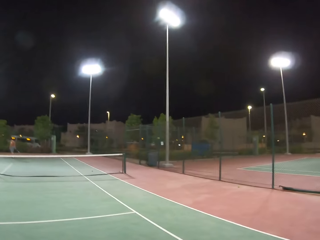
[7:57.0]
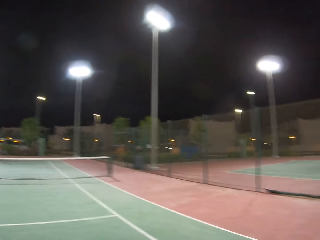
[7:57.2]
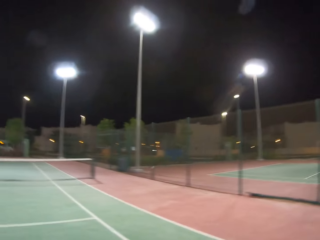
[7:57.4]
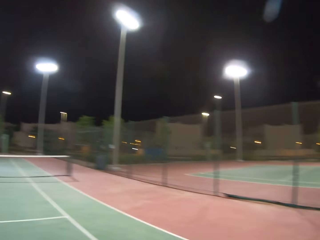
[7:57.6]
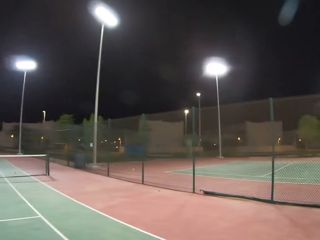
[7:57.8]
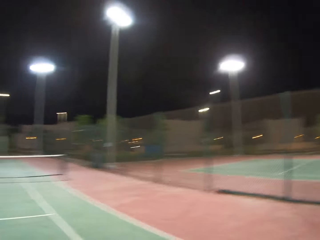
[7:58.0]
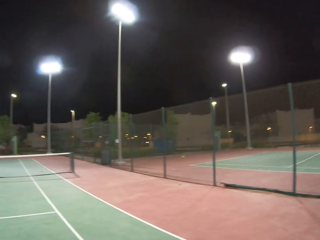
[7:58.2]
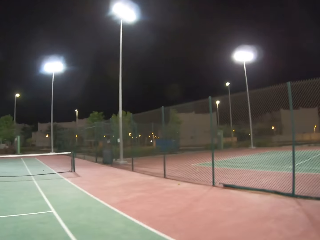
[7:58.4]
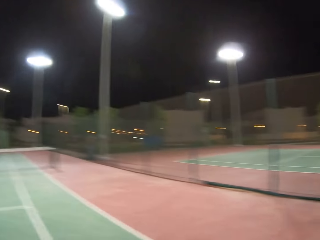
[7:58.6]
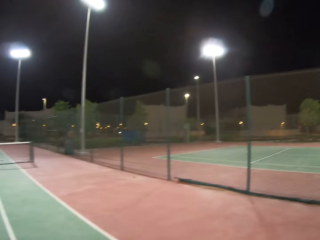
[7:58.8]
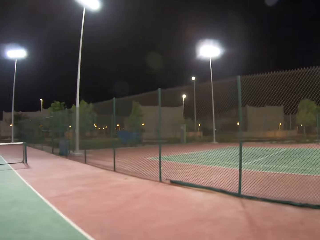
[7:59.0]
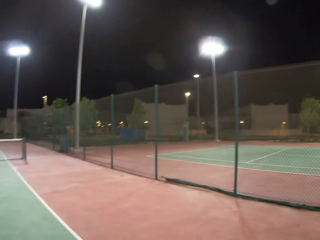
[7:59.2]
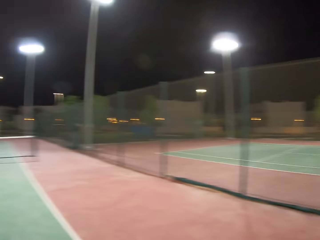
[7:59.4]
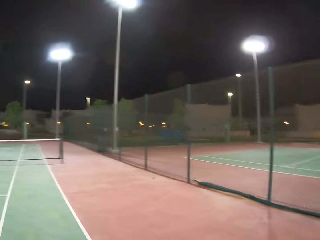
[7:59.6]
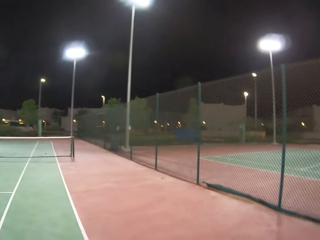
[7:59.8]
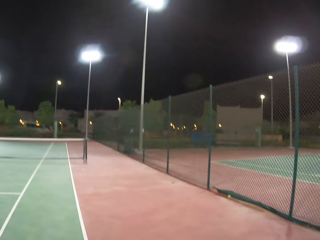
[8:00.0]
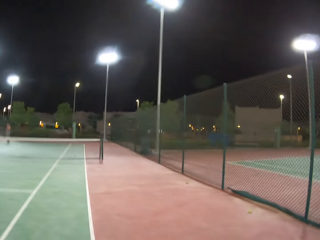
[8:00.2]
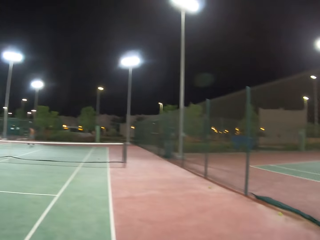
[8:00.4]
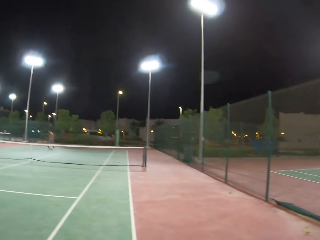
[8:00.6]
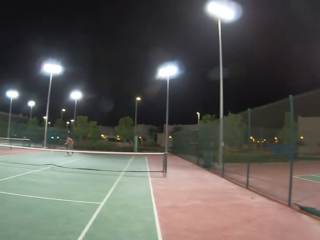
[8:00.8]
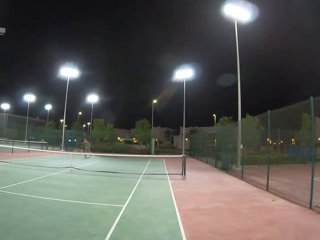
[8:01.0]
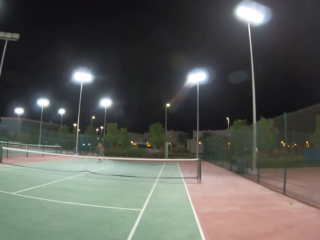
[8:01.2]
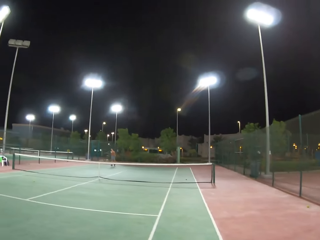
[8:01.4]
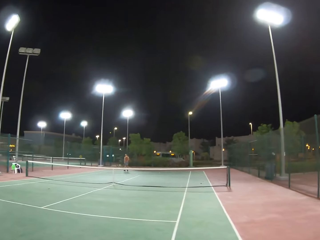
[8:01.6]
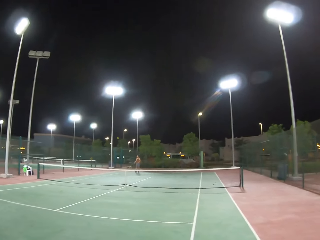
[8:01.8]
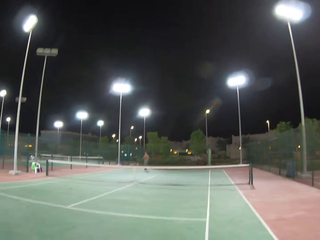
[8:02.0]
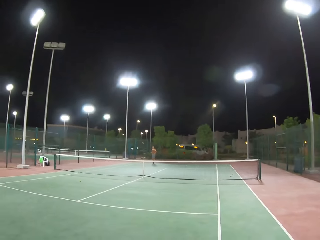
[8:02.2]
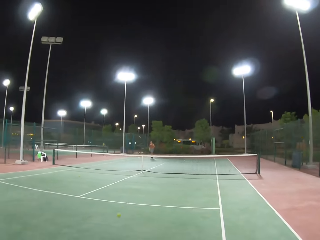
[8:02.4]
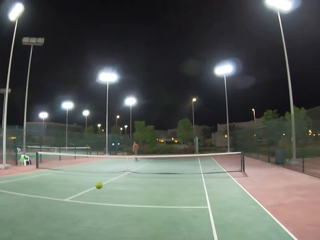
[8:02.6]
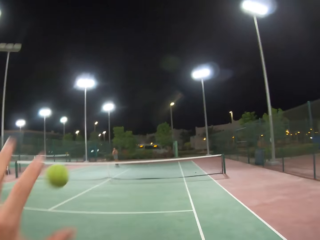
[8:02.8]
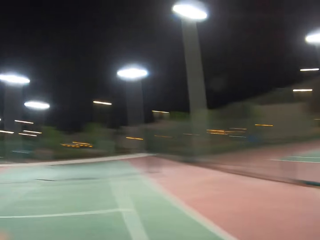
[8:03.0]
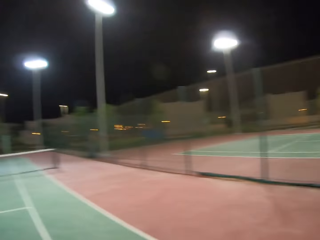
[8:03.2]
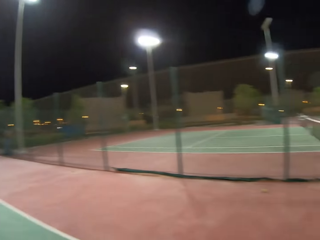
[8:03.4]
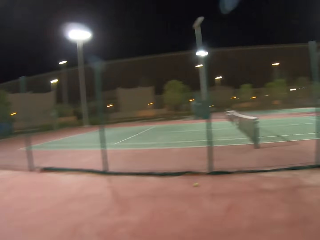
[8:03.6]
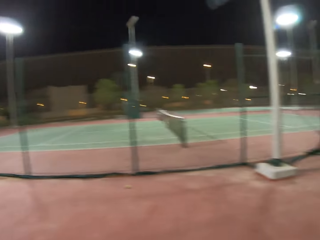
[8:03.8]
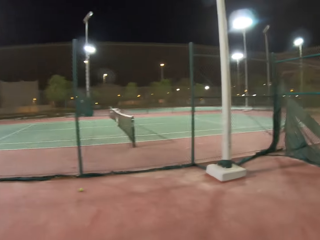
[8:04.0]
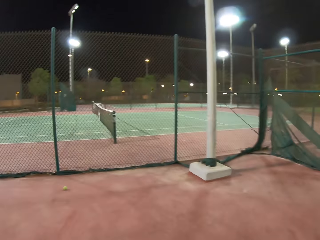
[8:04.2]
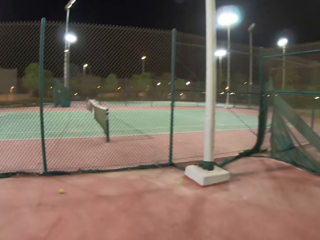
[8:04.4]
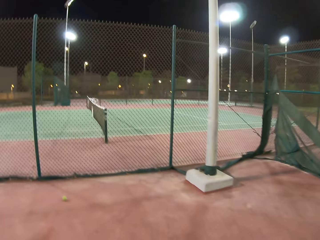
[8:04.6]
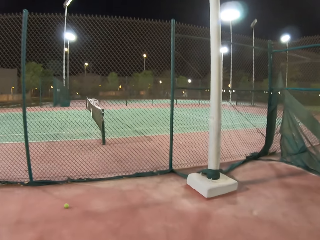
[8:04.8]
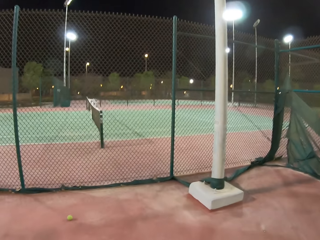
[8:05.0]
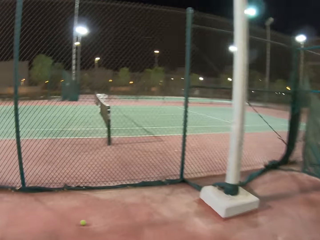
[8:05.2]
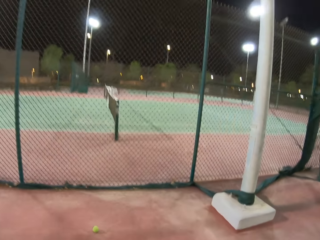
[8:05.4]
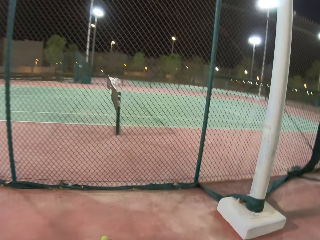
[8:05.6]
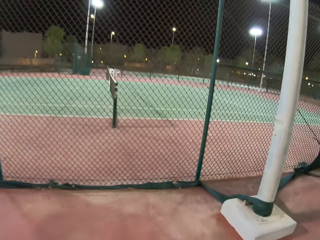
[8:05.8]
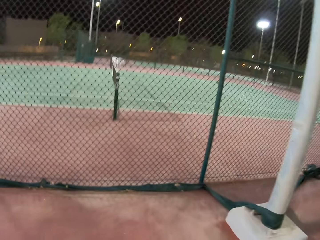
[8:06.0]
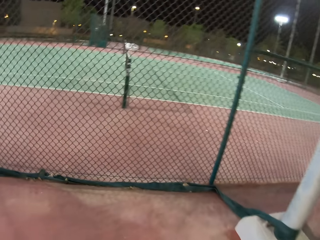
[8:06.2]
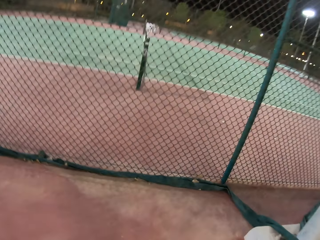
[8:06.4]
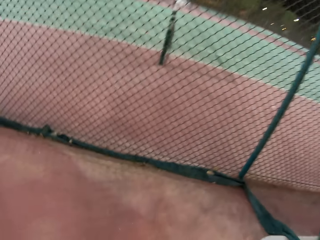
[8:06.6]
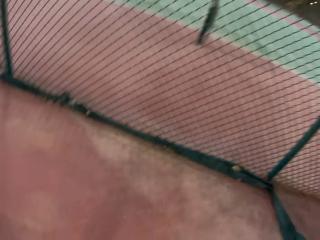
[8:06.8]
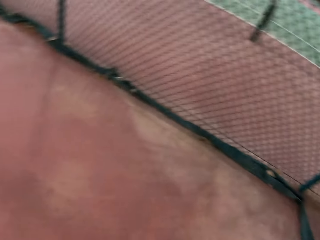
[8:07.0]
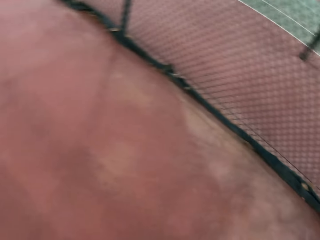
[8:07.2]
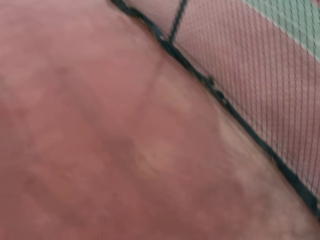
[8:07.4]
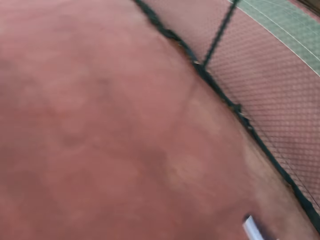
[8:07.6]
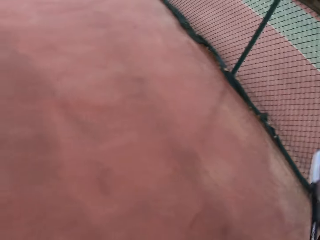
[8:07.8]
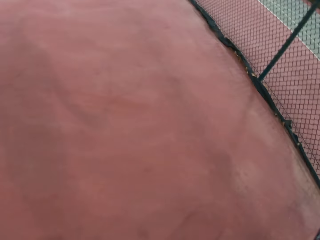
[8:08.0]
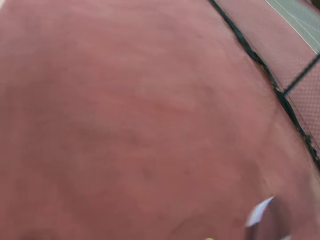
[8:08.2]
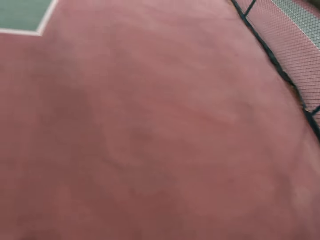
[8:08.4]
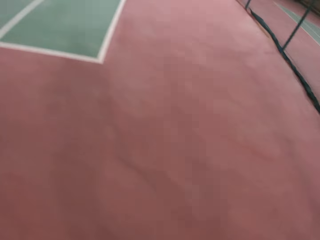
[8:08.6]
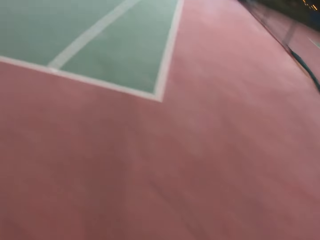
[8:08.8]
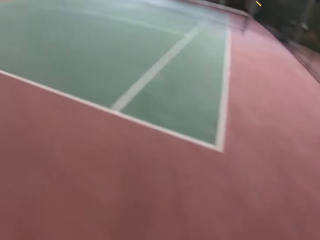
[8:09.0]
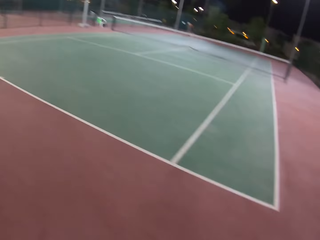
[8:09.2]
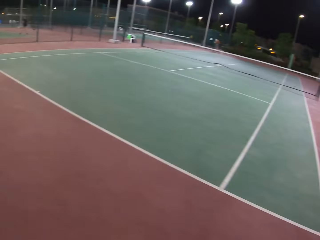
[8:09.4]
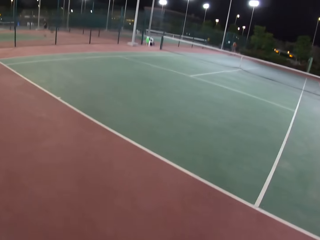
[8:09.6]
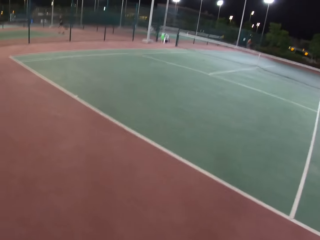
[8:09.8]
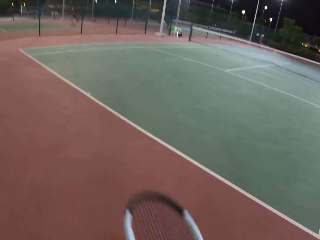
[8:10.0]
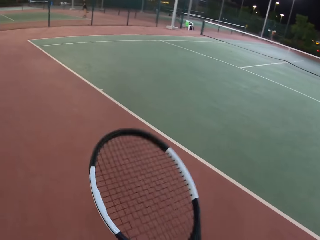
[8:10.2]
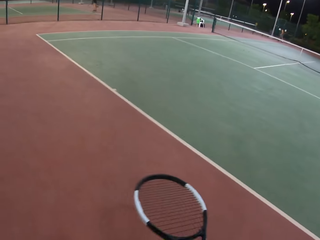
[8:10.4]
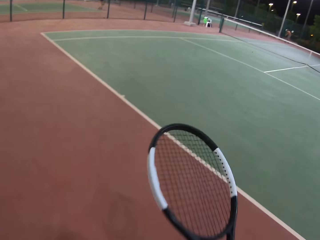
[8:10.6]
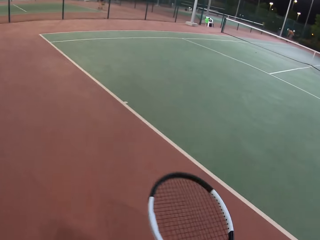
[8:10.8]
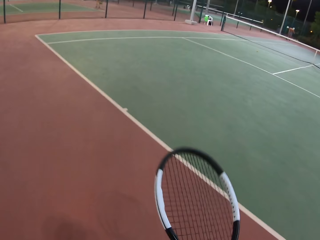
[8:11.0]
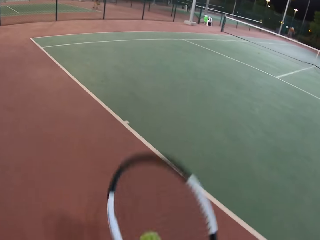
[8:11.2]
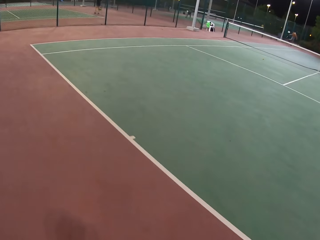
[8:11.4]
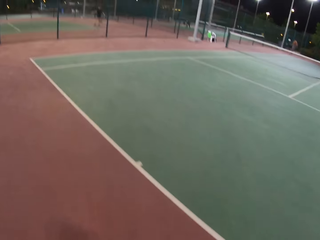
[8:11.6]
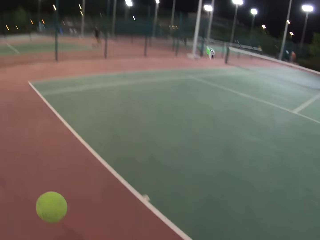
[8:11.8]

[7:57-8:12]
The camera wearer looks around the tennis court. A man throws a tennis ball. The camera wearer holds the badminton with the left hand. They catch the tennis ball and walk around the tennis court. They dribble the tennis ball and pick the badminton ball from the ground. They walk in the field.

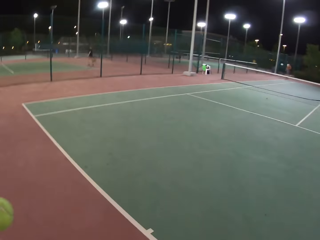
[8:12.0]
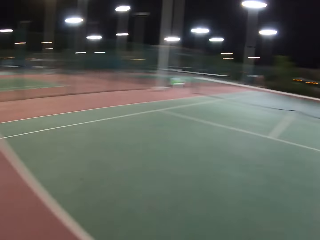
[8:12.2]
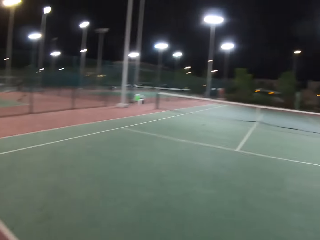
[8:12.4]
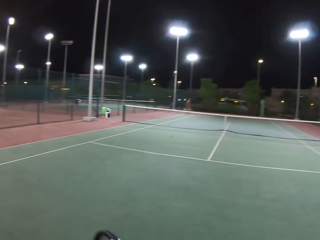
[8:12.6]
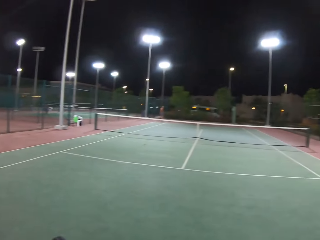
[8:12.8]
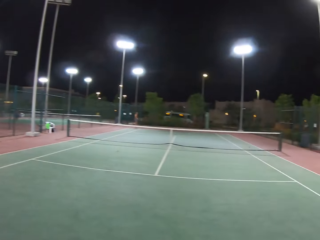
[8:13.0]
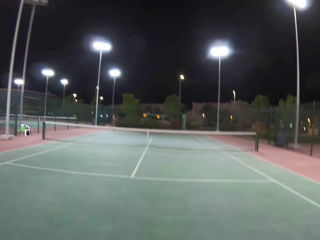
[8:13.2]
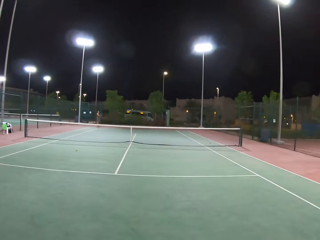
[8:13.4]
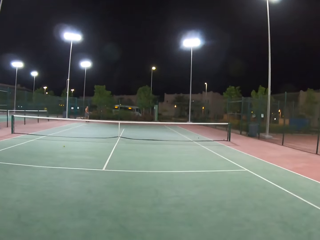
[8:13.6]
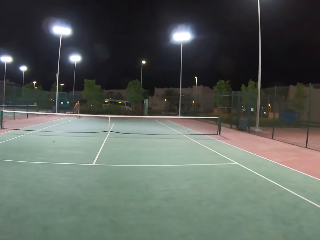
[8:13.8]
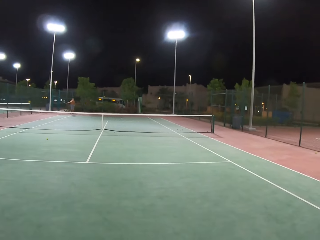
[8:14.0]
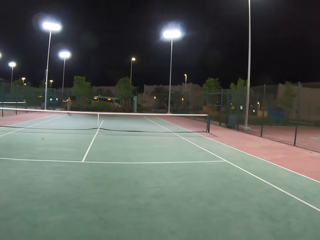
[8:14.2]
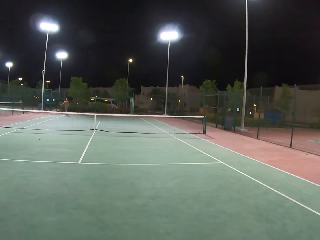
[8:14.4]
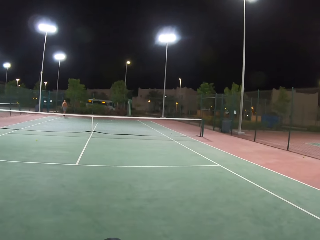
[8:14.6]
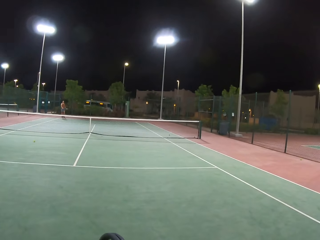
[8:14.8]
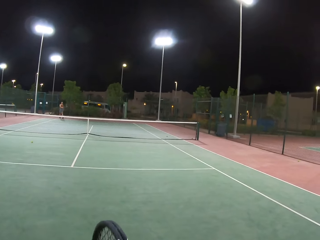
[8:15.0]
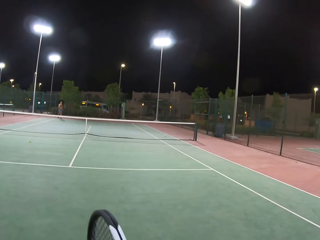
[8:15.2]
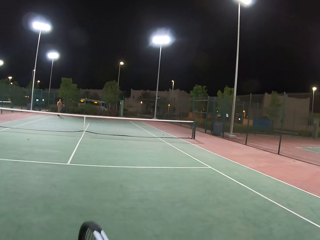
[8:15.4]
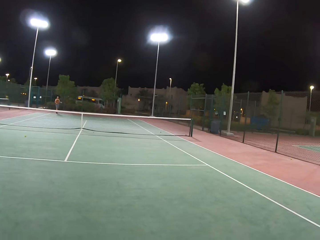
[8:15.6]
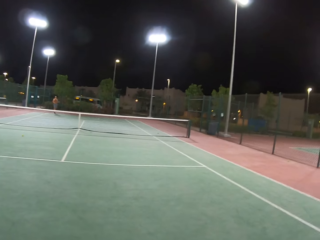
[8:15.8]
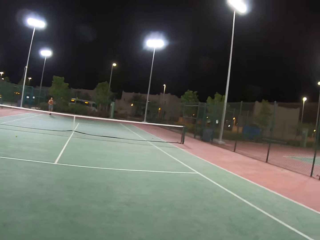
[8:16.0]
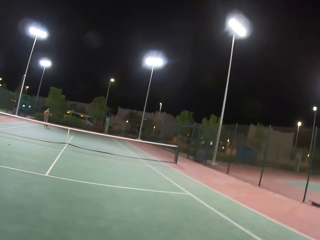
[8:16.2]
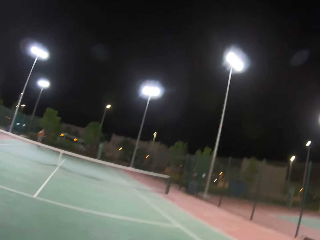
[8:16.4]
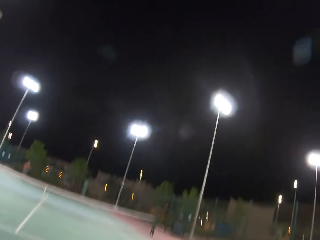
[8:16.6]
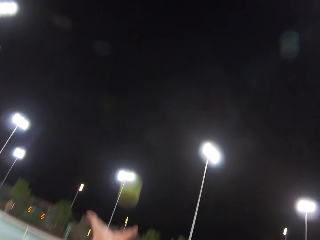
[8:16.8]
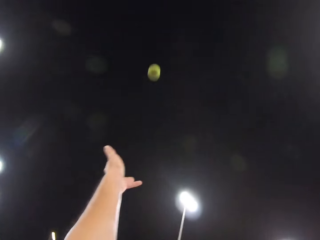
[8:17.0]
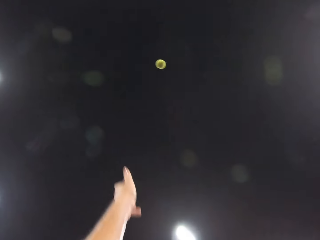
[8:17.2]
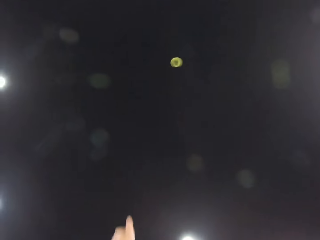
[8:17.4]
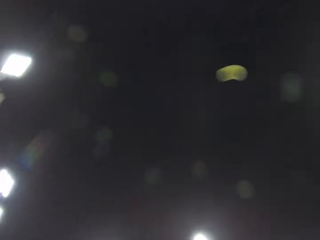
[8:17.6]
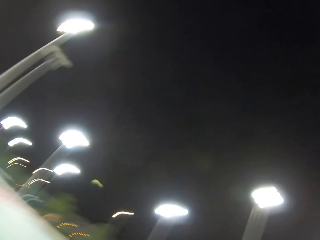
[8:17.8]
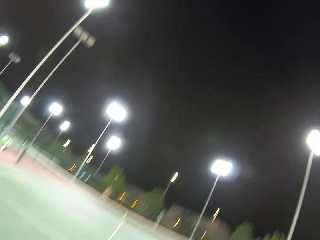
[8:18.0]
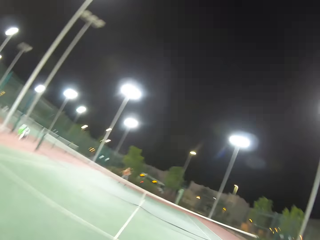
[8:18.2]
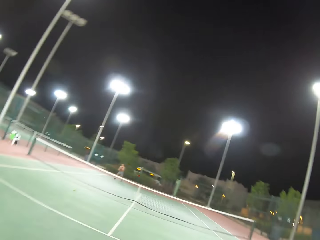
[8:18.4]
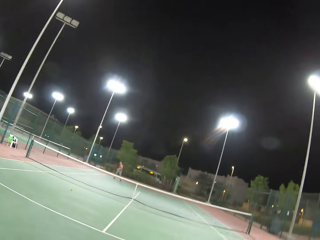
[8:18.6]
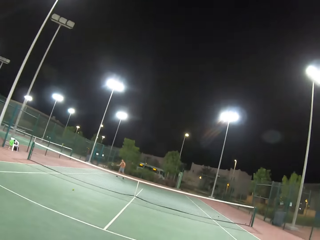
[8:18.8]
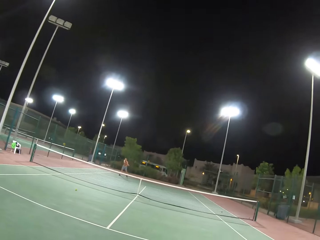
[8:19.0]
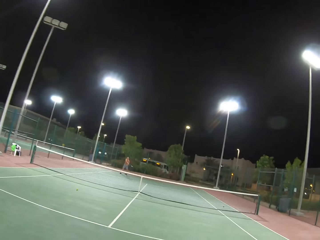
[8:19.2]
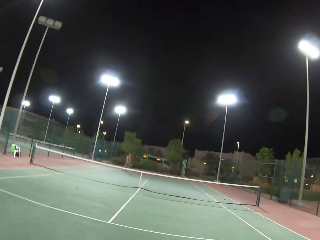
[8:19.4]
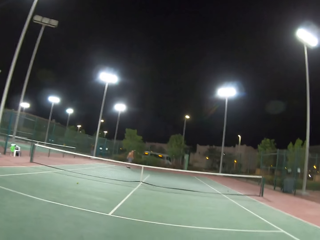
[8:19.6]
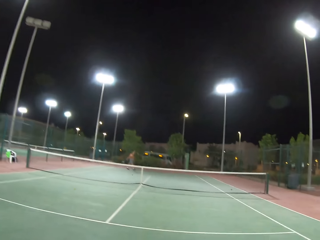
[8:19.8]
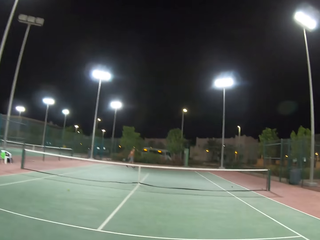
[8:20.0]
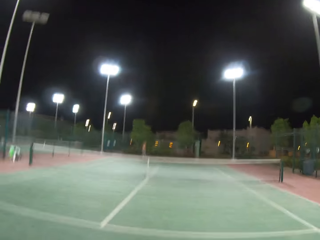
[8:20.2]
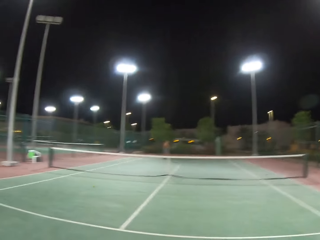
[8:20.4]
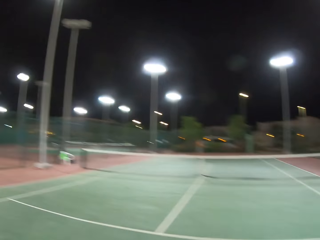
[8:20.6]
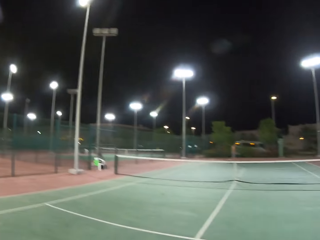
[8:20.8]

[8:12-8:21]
A man walks around the tennis court. The camera wearer plays tennis with the man.
